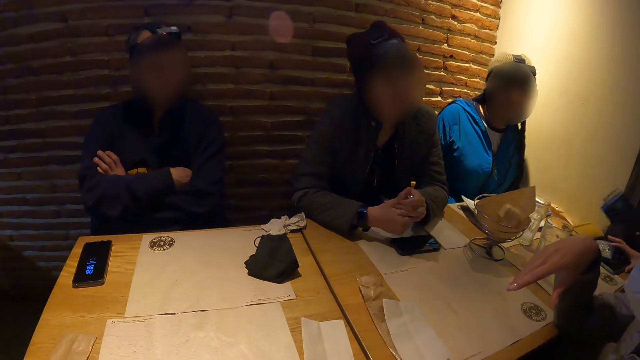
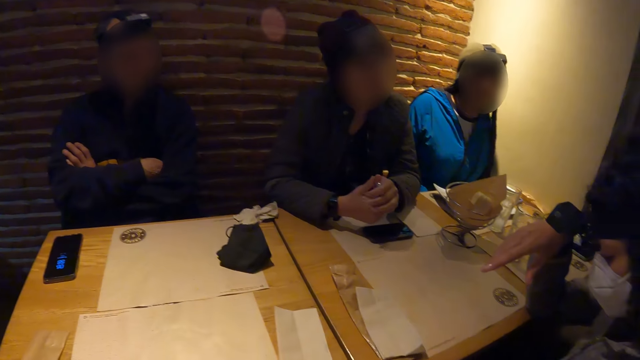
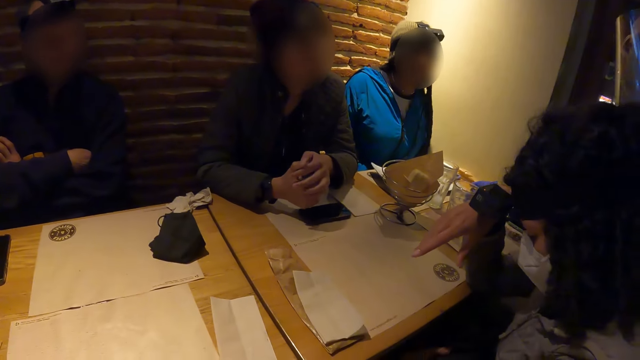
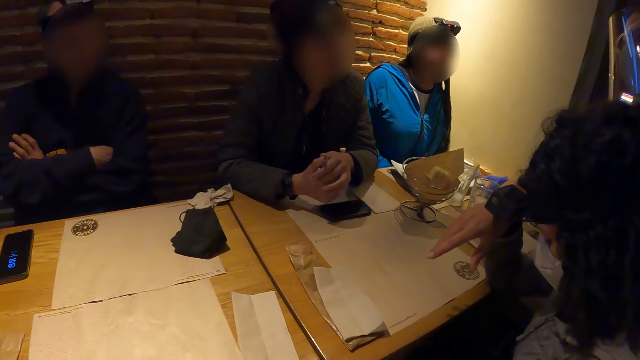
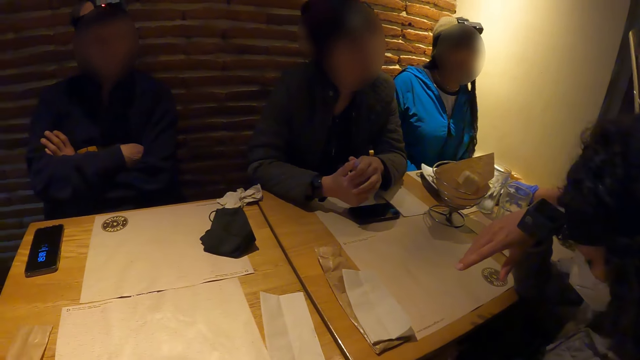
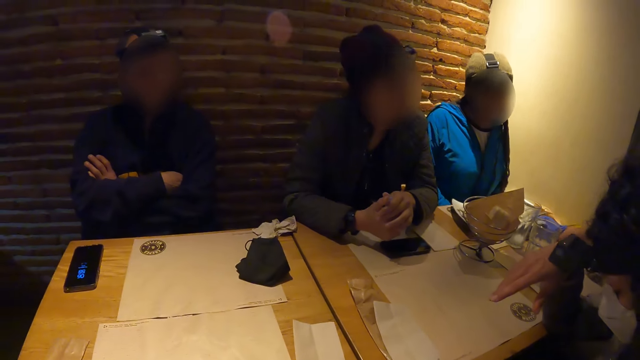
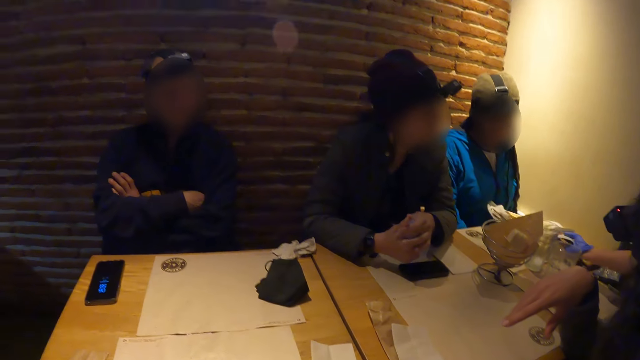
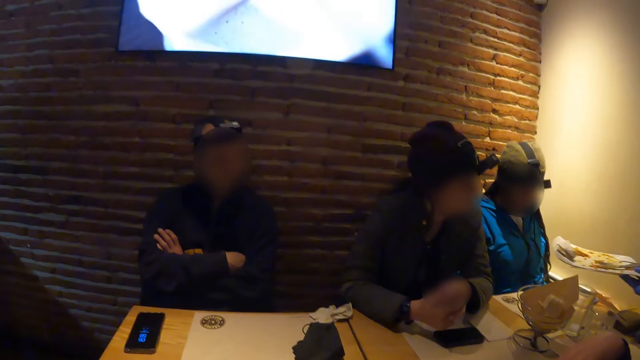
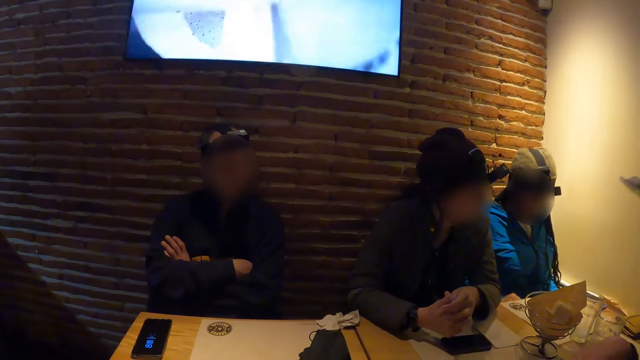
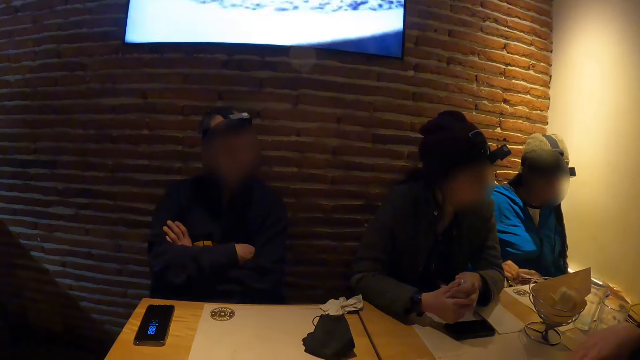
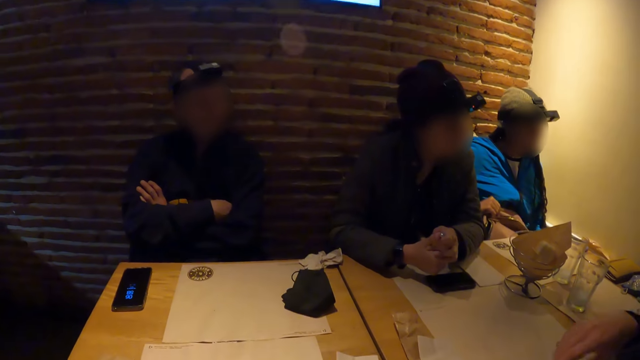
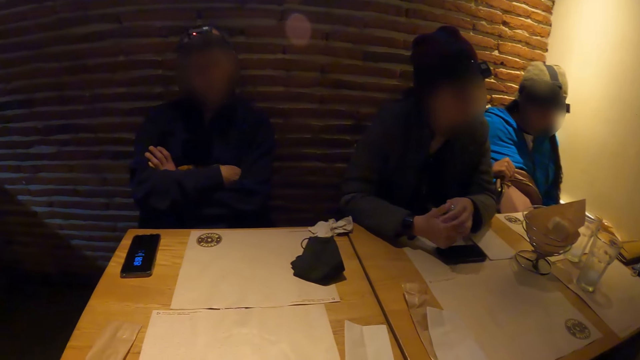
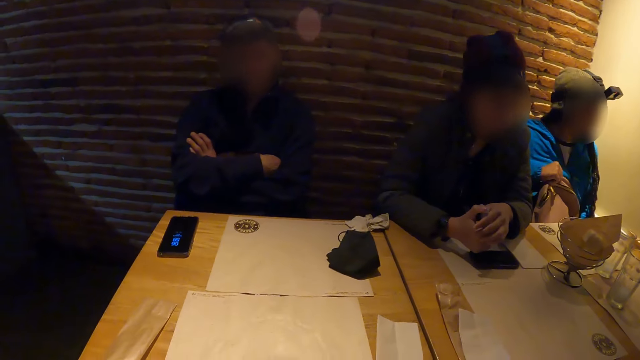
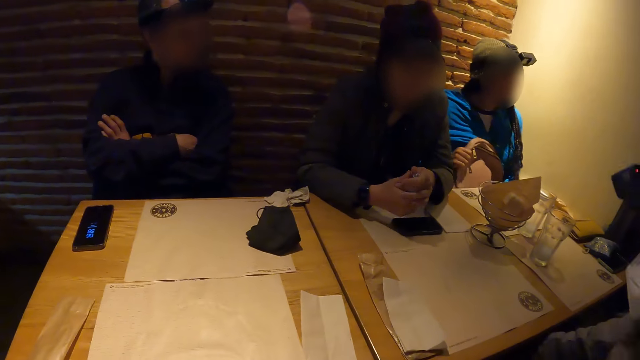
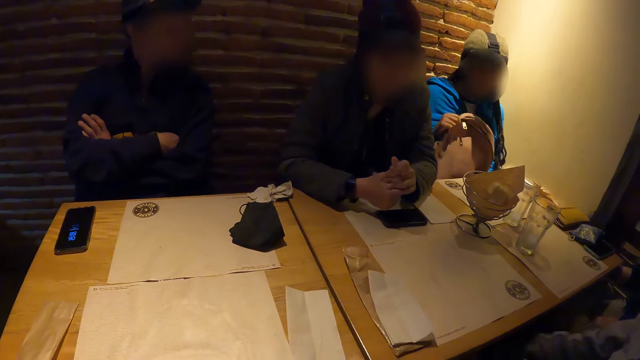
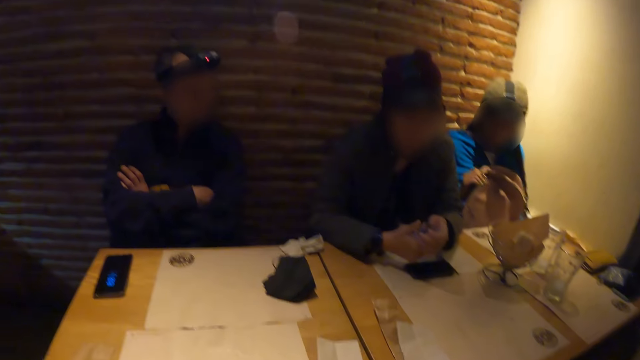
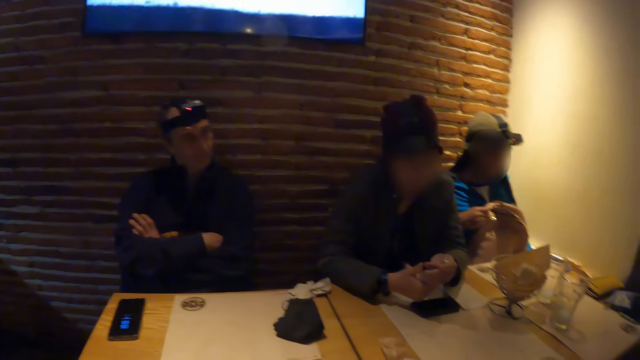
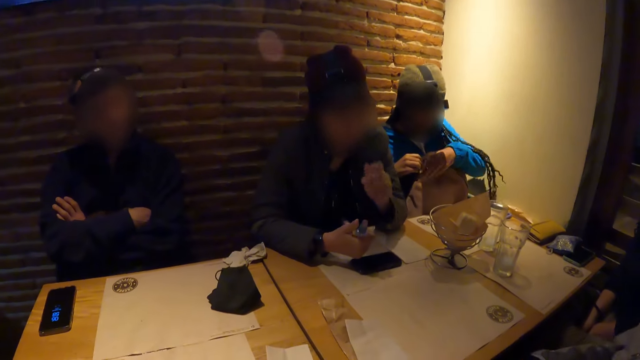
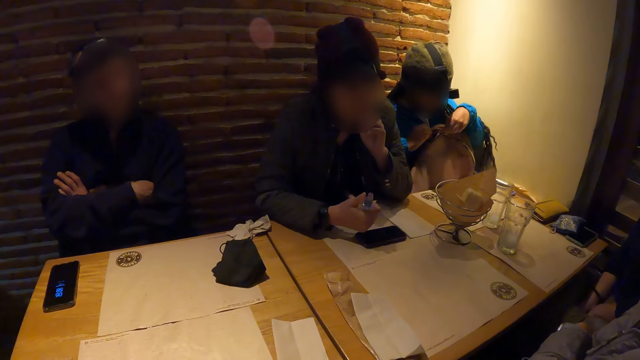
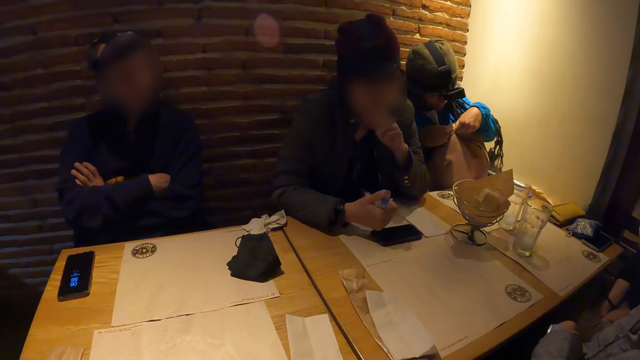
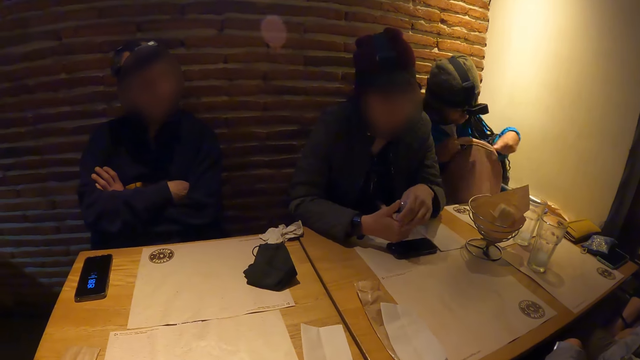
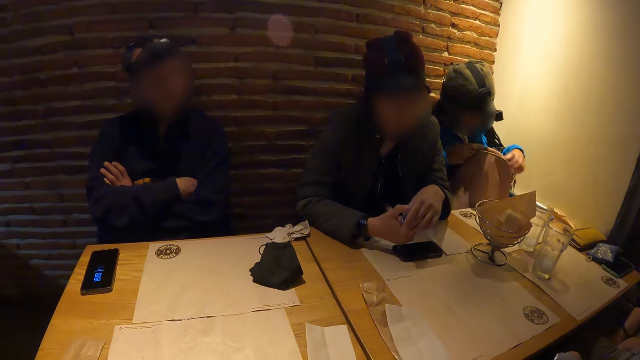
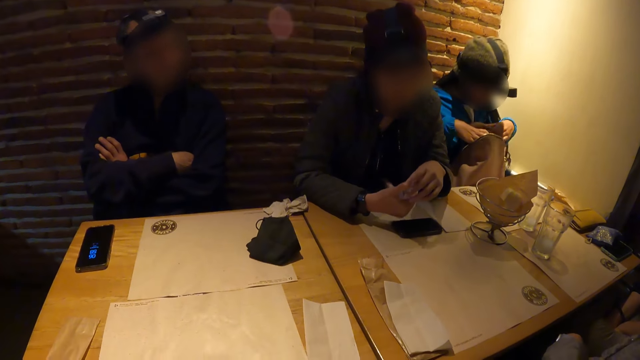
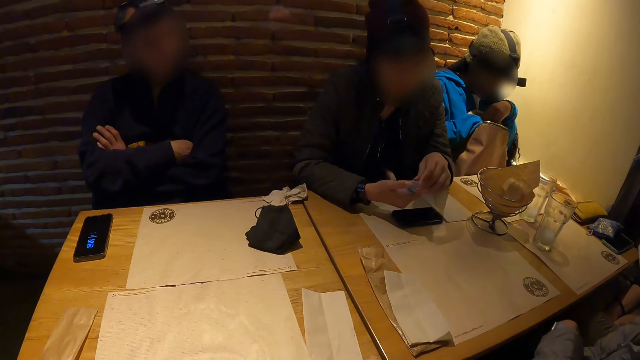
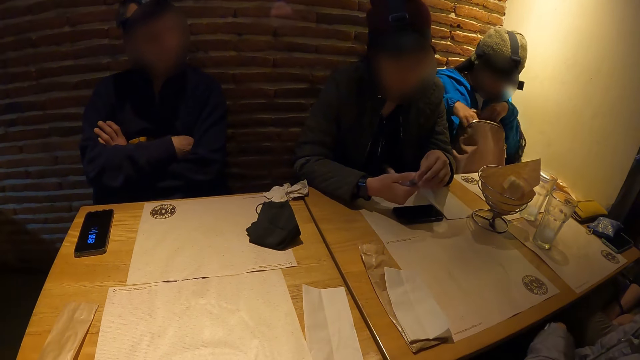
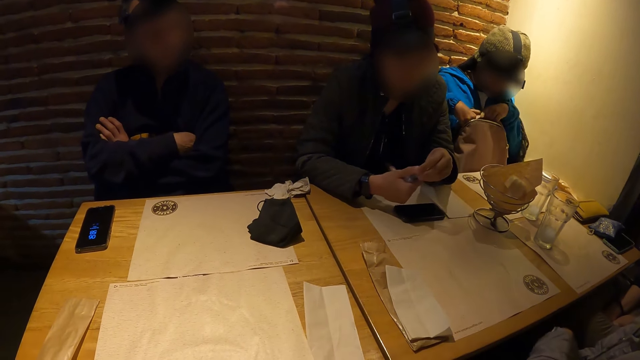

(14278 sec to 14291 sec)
A waiter carries a plate from the table with his right hand. The camera wearer looks around. The woman opens a backpack with her left hand.

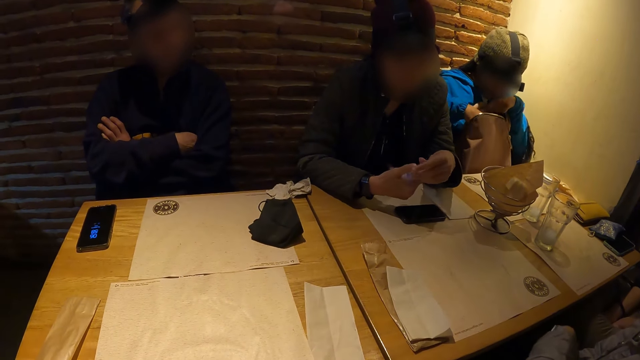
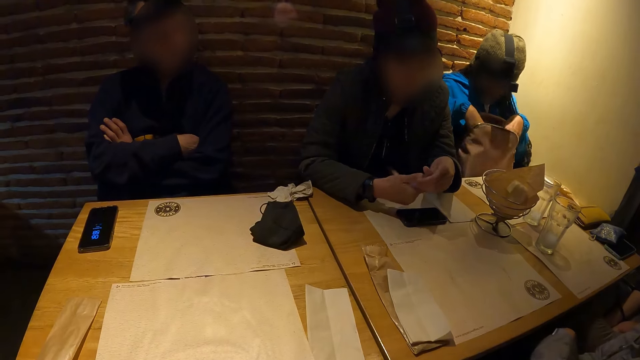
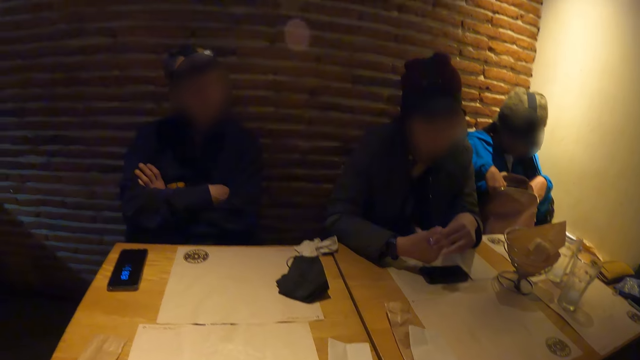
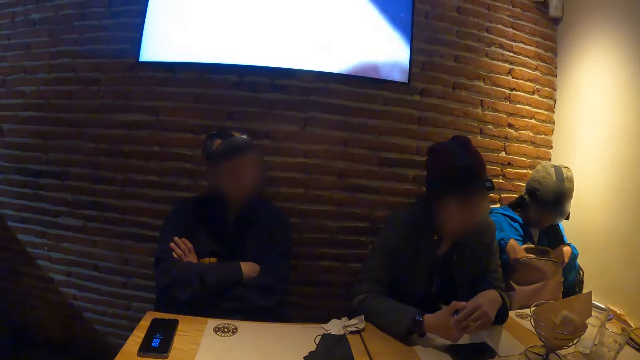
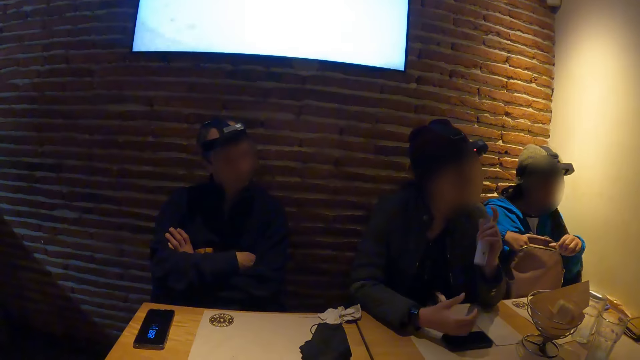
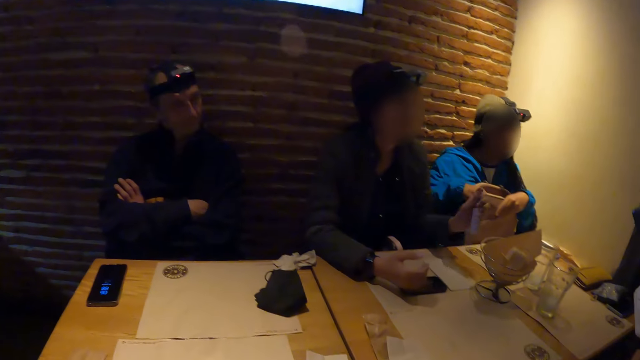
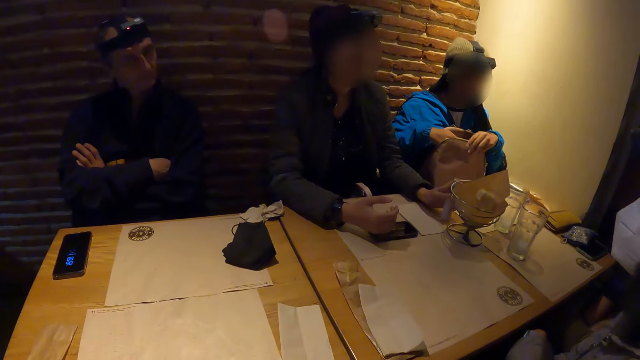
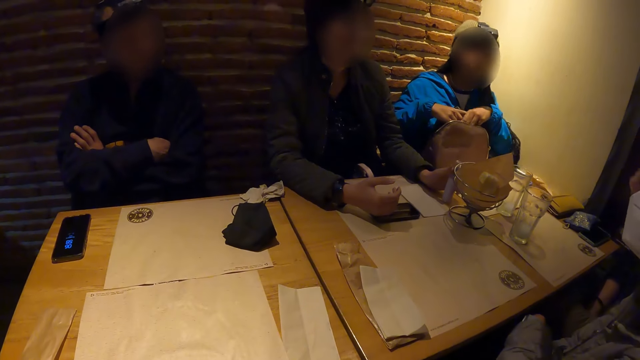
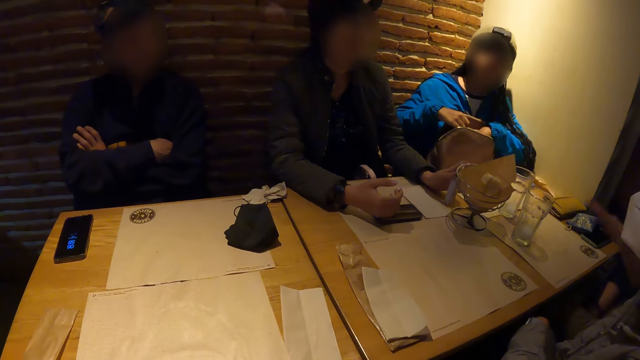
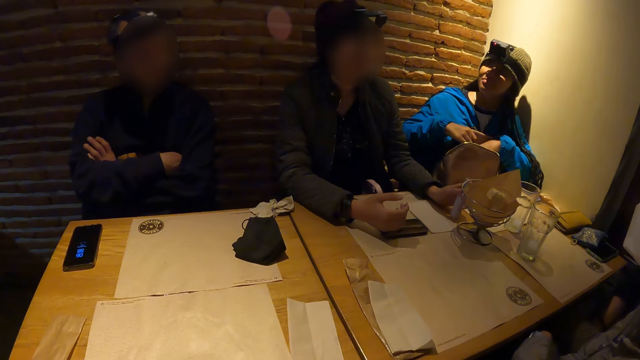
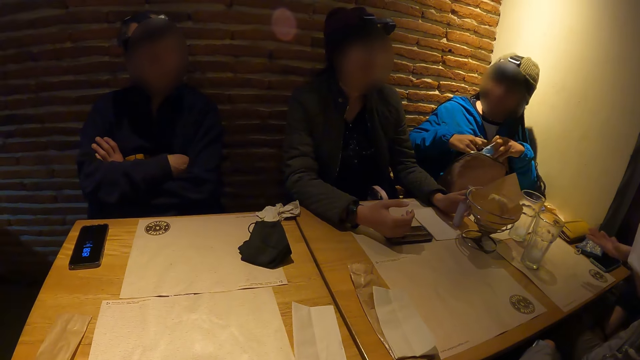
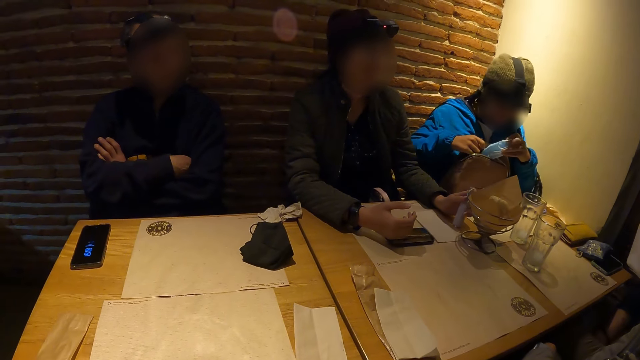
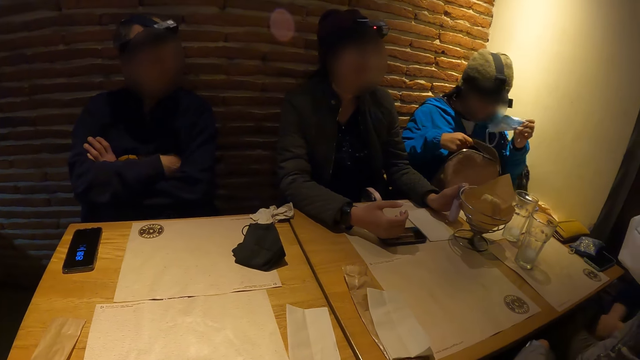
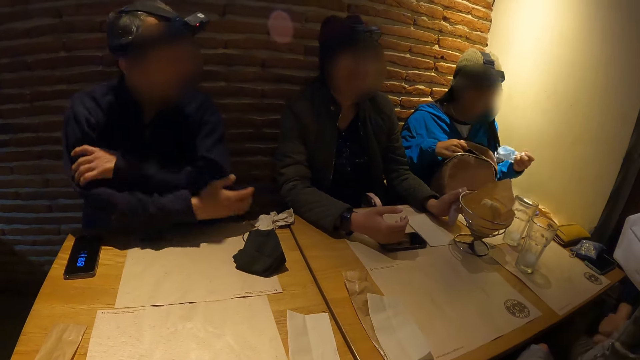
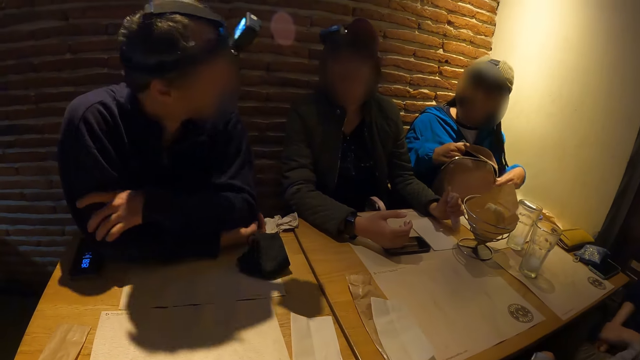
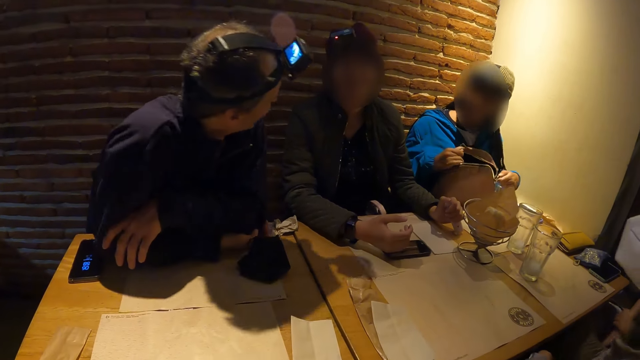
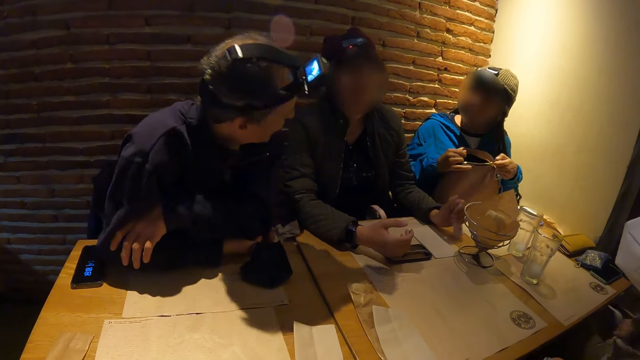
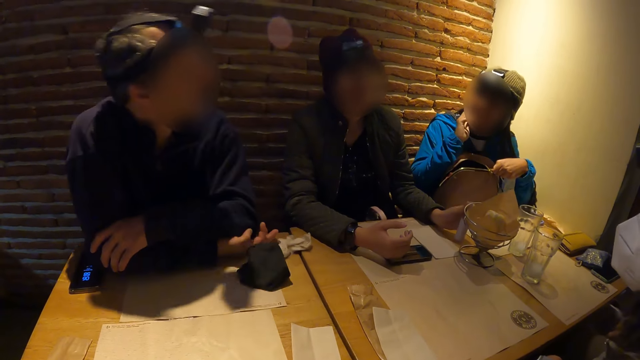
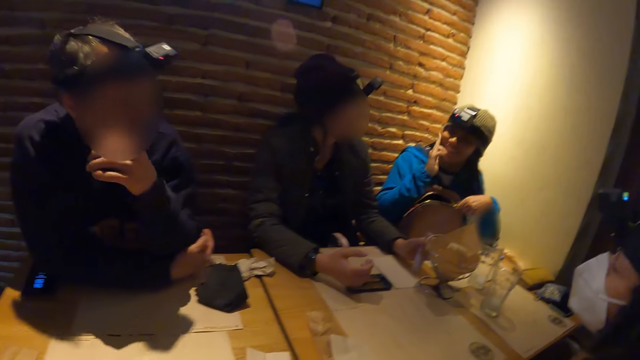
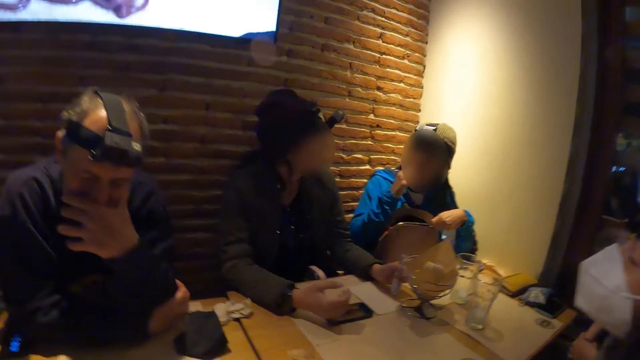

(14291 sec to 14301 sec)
The woman removes a face mask from the backpack with her left hand. She closes the backpack with her left hand.
